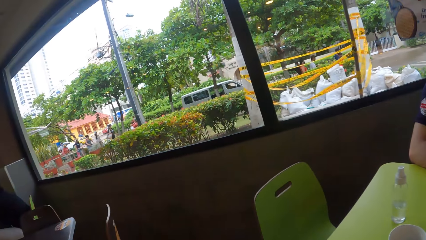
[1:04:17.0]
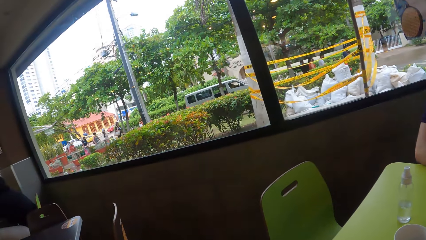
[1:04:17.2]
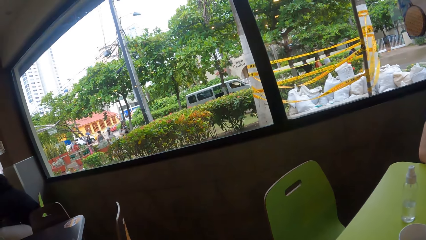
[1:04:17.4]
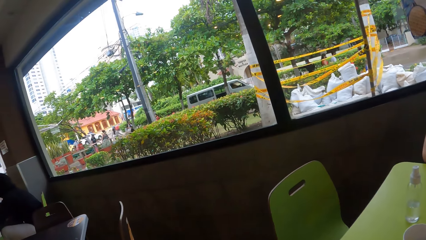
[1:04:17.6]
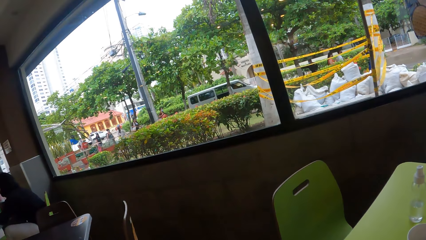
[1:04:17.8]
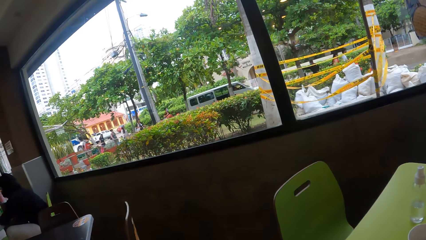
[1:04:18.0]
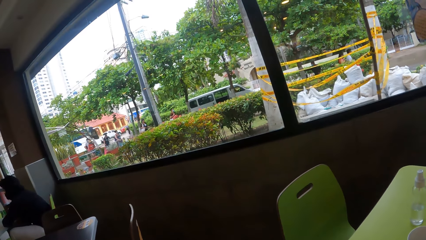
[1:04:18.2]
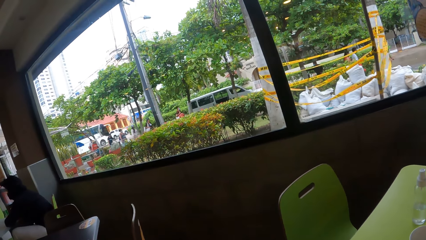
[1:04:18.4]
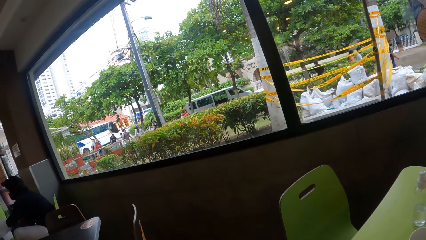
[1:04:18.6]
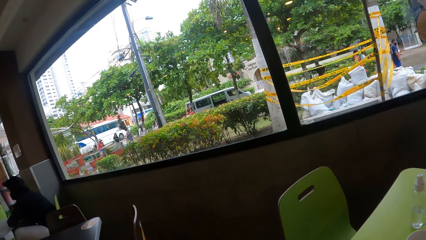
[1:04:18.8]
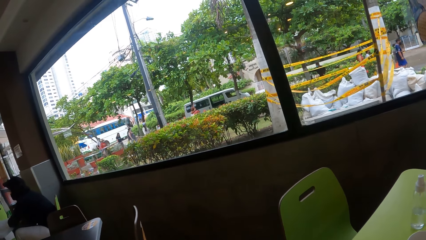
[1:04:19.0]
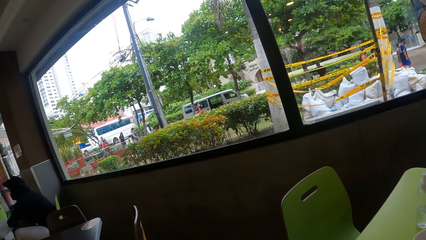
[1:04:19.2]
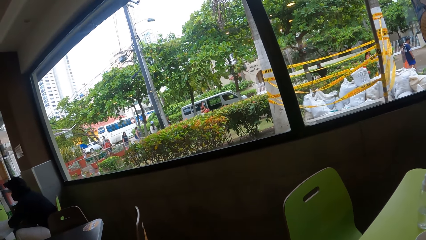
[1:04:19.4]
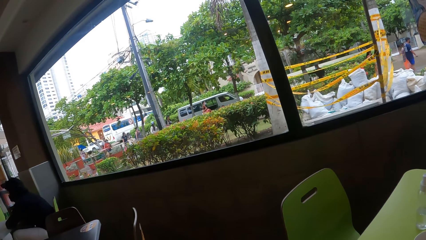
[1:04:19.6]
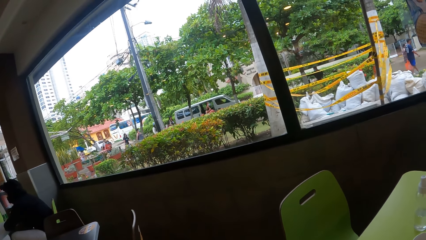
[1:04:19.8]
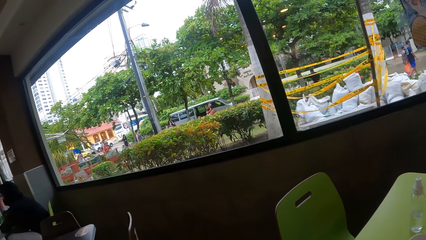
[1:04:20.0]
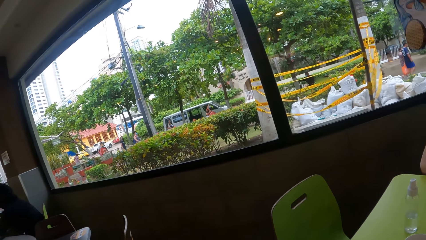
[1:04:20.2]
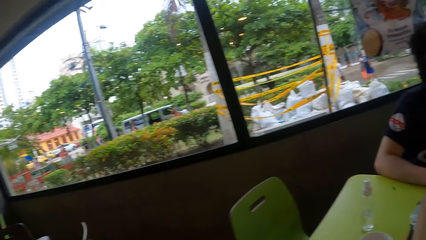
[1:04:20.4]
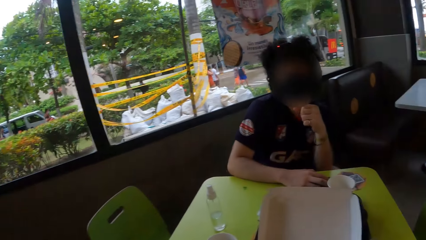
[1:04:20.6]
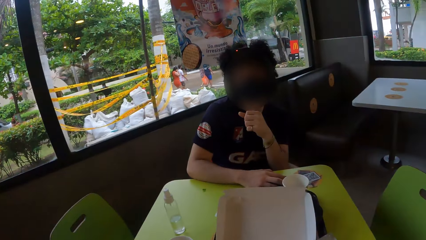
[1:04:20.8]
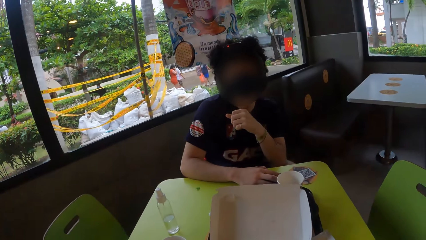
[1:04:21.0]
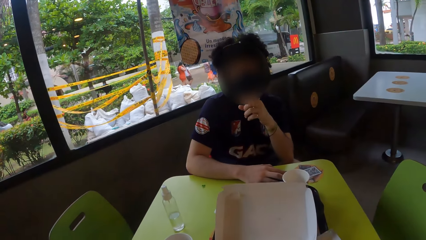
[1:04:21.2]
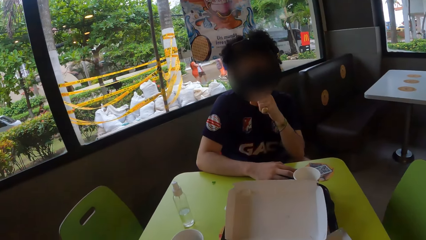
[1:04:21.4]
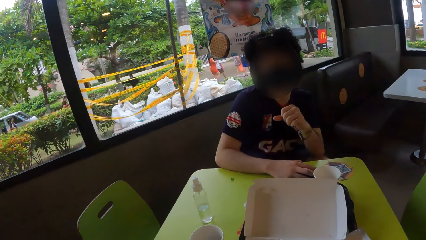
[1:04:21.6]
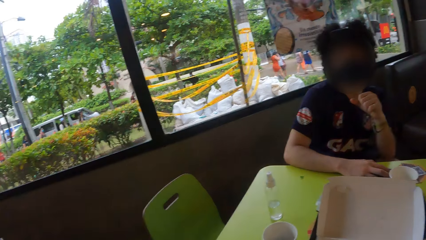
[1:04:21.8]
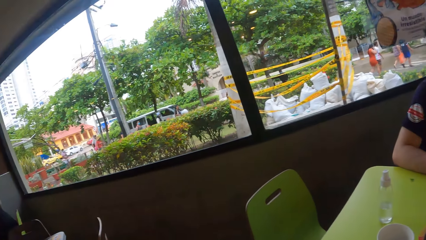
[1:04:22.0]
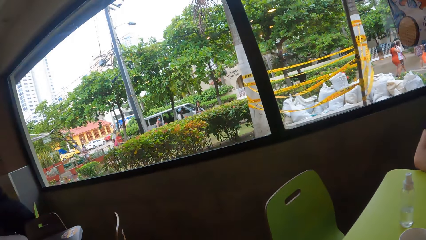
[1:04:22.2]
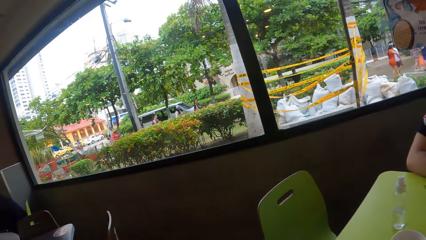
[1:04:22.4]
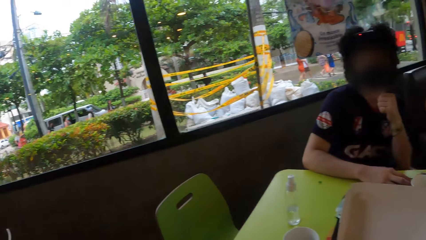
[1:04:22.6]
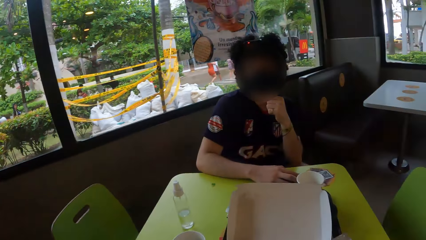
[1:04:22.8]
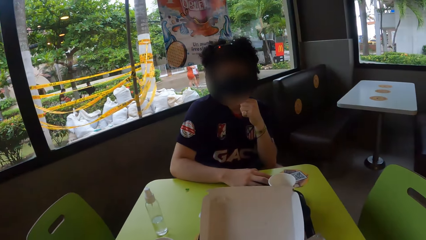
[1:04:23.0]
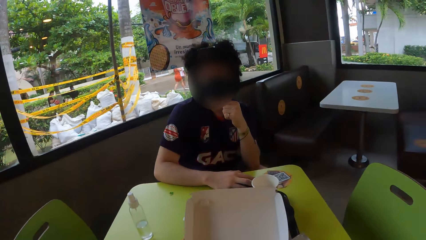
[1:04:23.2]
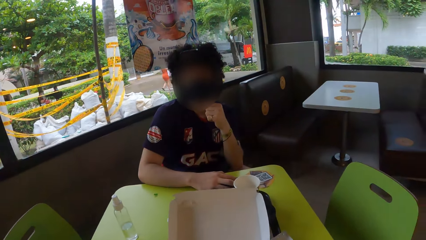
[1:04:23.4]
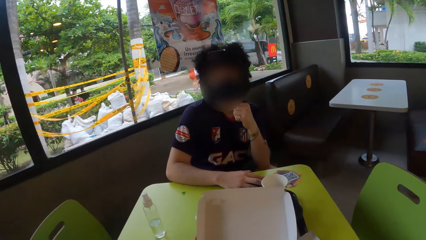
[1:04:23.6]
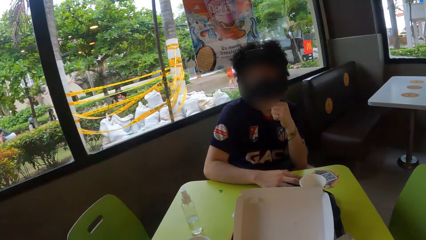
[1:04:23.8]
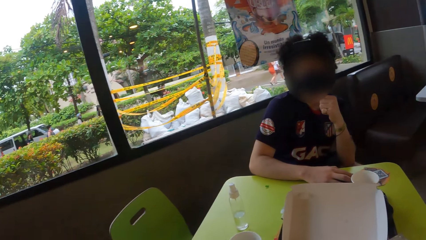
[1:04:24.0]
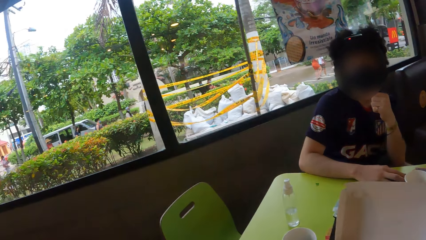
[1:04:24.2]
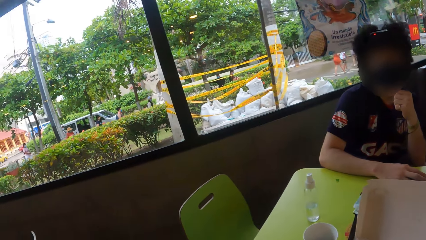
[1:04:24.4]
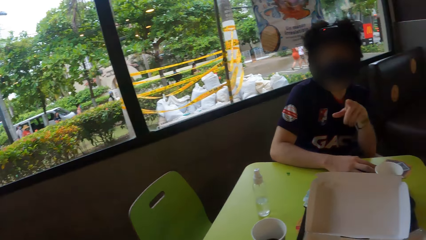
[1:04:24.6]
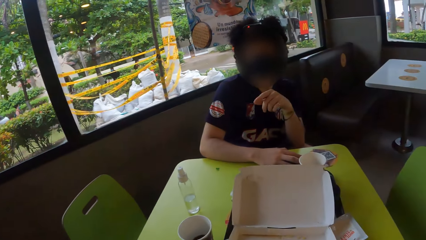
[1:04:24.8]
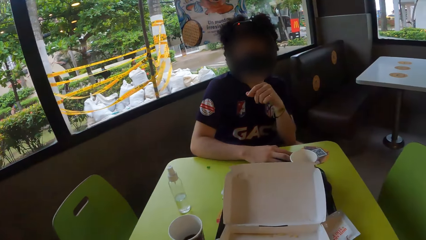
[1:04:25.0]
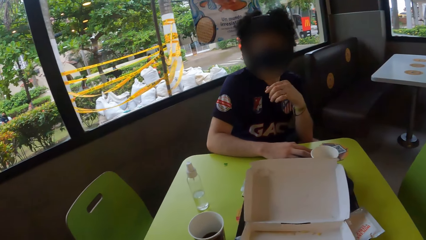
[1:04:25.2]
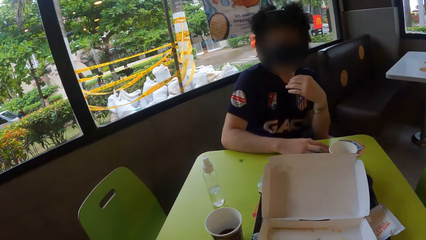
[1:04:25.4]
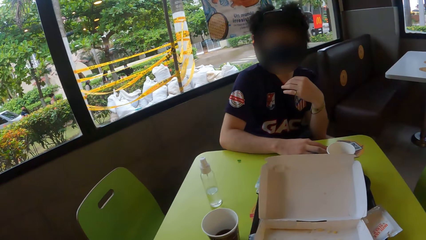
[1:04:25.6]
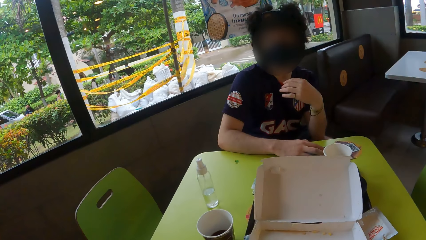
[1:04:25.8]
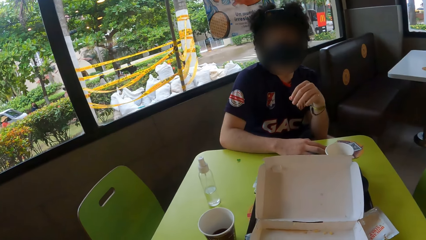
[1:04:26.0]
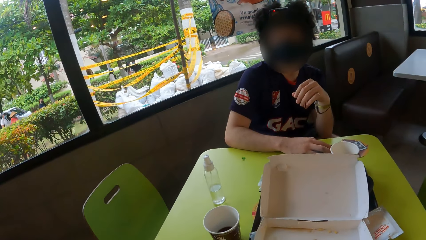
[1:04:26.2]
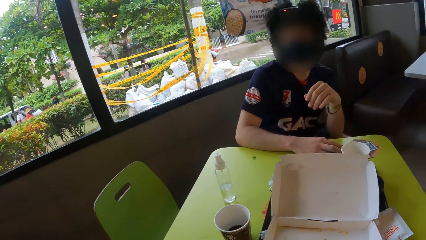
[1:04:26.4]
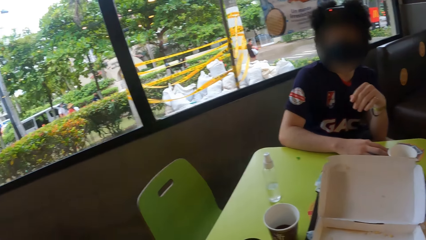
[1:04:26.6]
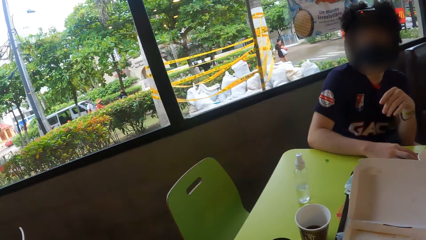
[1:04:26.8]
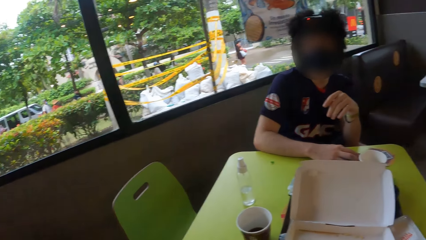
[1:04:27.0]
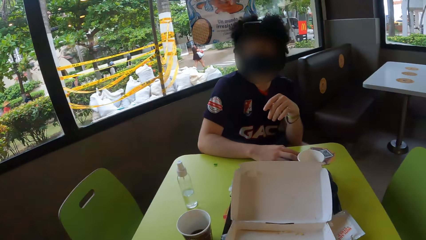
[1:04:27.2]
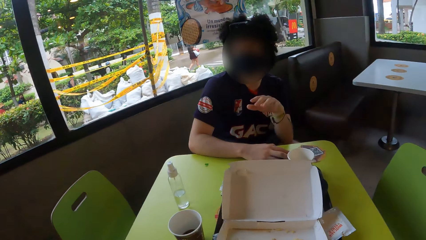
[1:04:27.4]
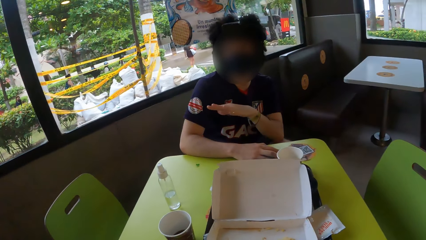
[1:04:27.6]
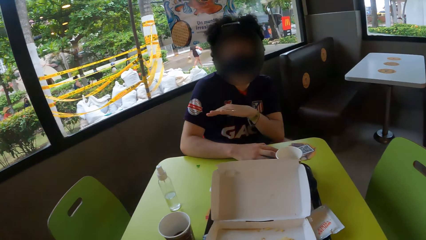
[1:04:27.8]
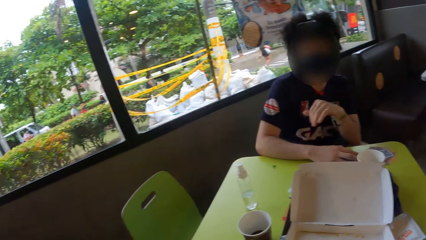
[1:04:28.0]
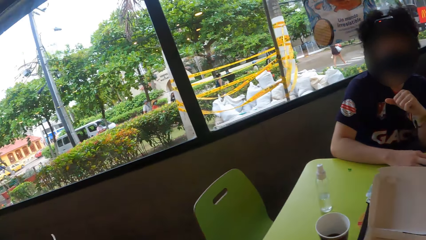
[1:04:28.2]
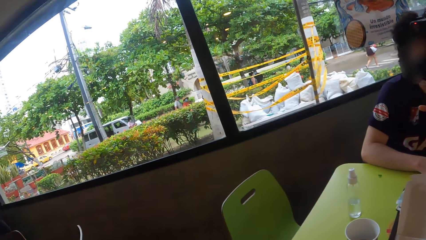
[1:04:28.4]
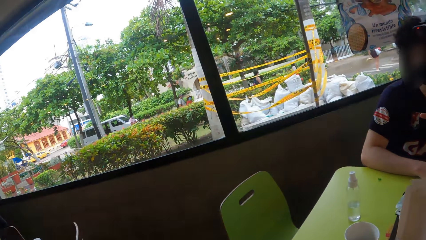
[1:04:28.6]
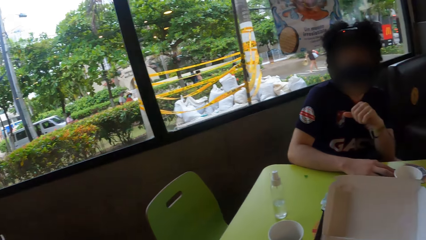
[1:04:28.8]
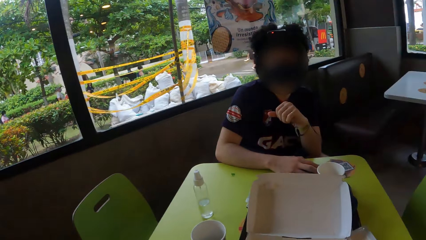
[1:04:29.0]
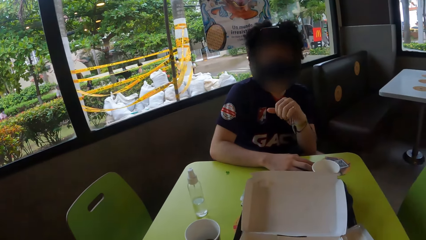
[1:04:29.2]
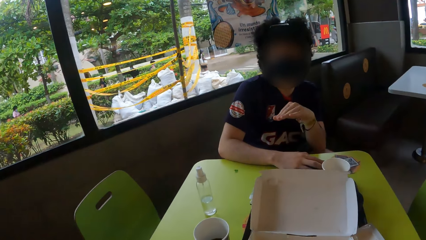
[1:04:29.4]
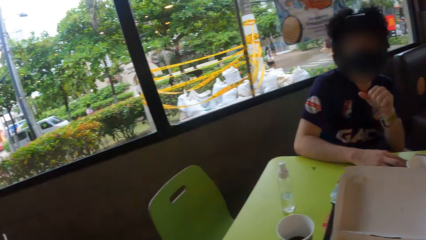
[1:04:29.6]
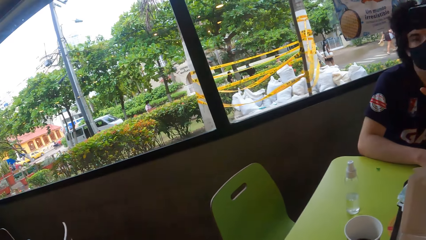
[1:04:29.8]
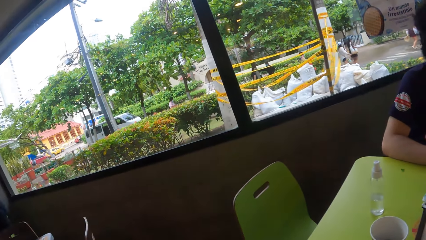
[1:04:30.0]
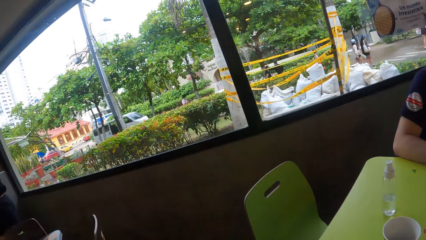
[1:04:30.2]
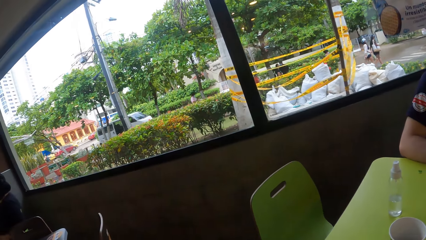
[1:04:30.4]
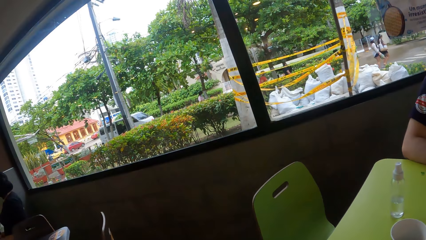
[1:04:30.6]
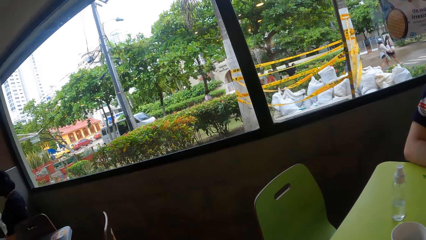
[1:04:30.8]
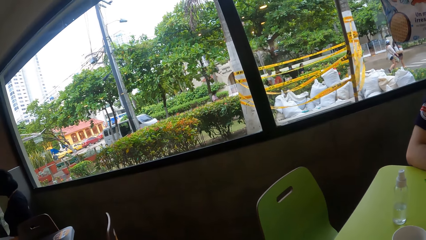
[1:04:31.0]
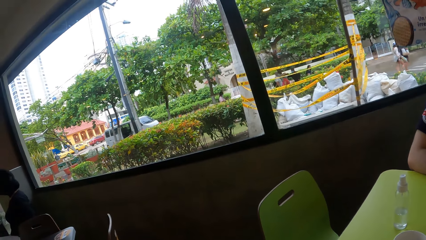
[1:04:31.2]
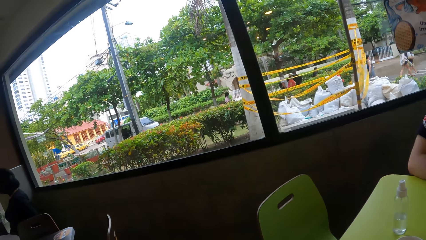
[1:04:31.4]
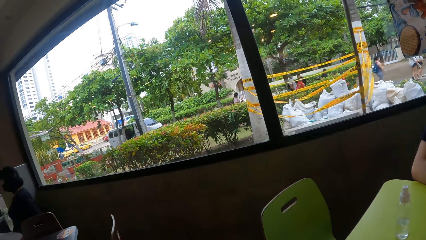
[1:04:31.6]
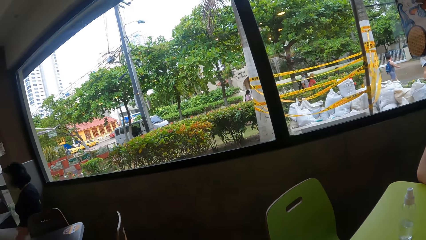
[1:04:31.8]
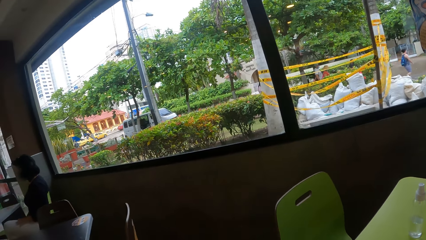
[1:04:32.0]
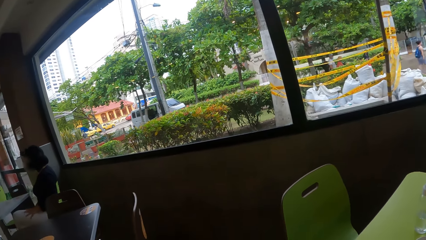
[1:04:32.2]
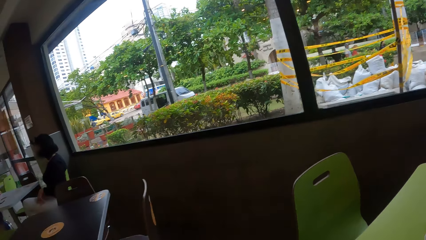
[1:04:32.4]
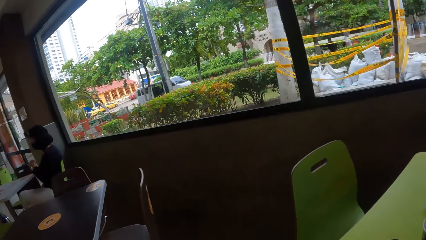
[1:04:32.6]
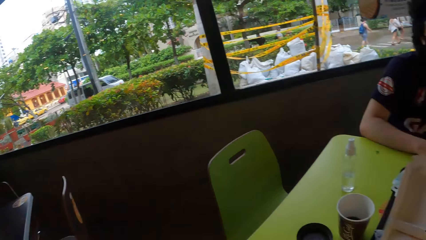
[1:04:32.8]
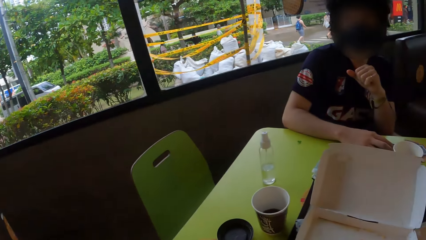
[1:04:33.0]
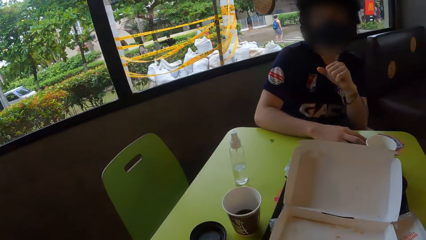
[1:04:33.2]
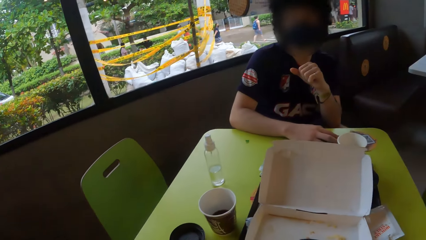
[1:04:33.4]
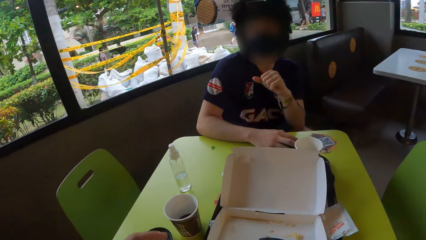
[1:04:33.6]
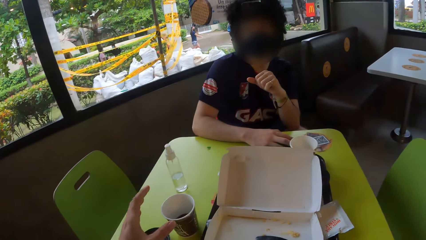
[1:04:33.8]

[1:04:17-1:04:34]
A man interacts with the camera wearer. The camera wearer looks around.
